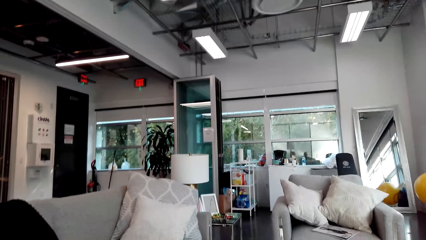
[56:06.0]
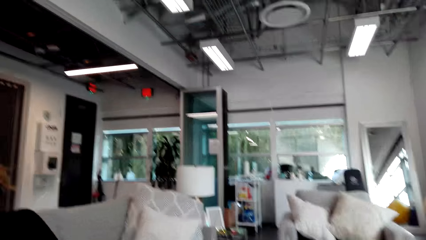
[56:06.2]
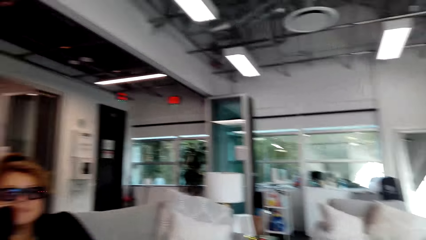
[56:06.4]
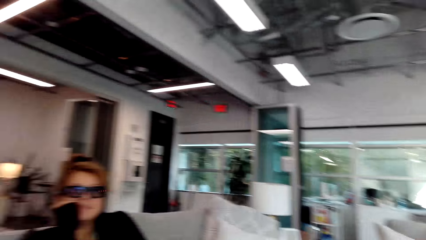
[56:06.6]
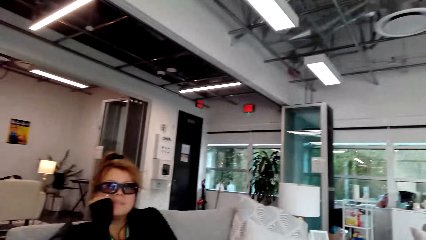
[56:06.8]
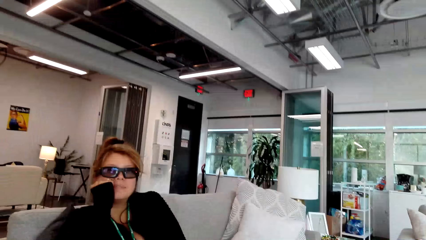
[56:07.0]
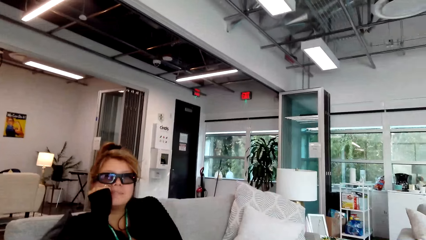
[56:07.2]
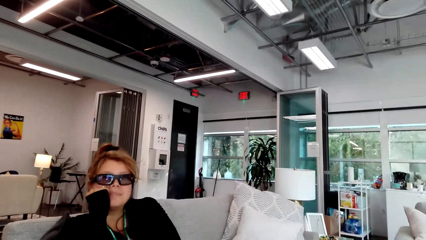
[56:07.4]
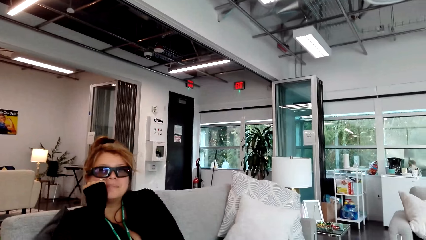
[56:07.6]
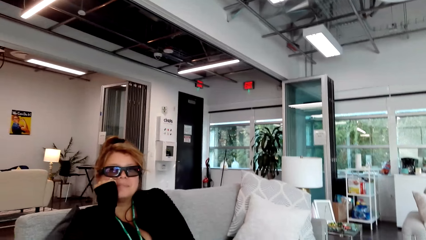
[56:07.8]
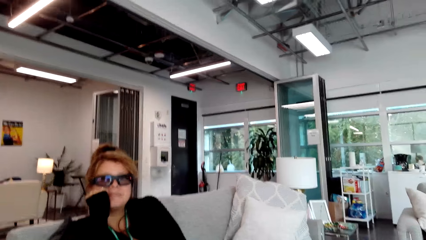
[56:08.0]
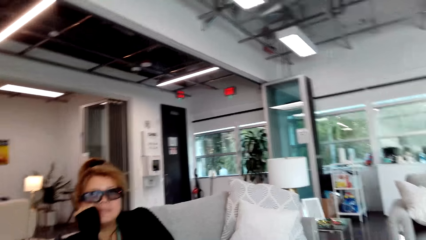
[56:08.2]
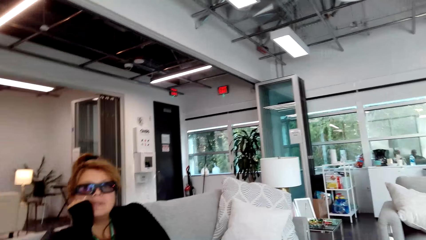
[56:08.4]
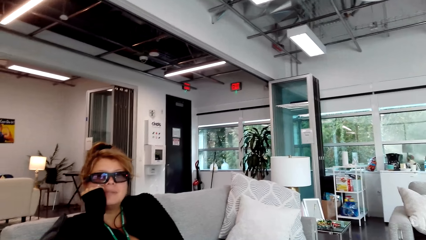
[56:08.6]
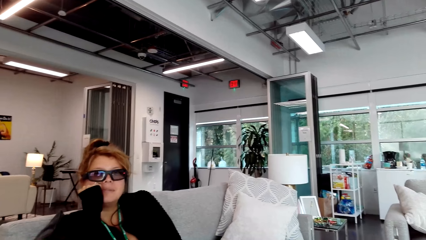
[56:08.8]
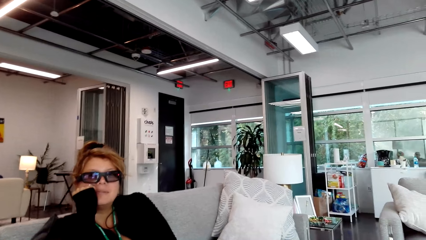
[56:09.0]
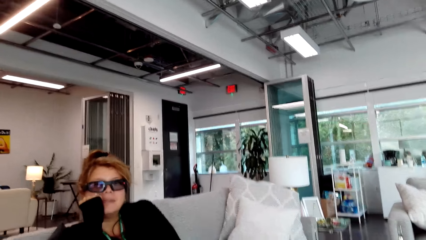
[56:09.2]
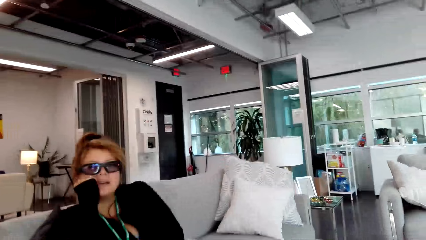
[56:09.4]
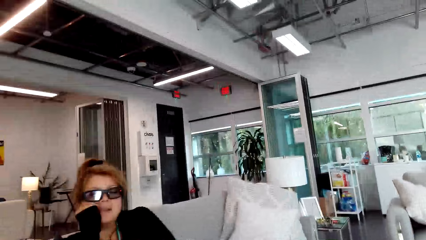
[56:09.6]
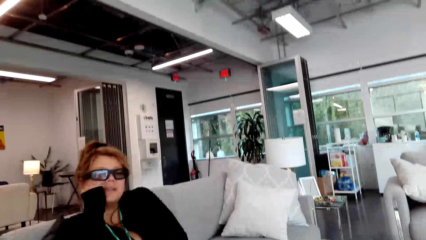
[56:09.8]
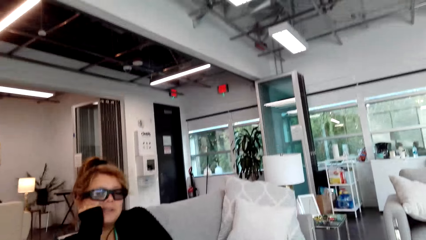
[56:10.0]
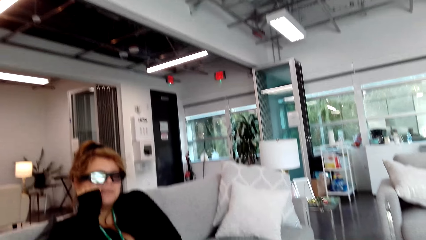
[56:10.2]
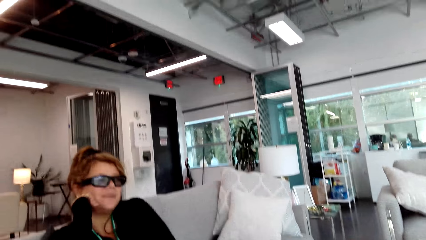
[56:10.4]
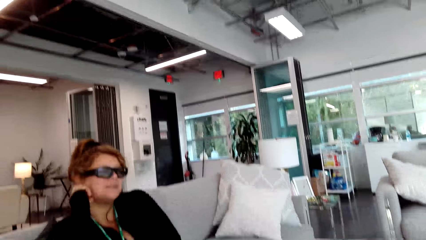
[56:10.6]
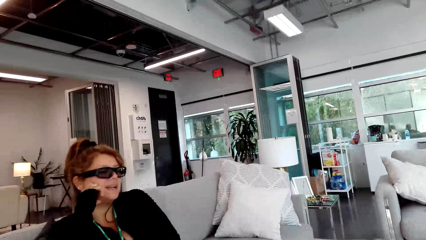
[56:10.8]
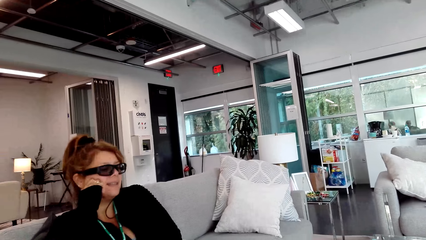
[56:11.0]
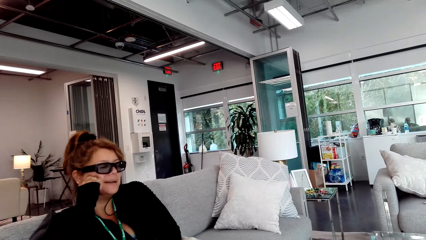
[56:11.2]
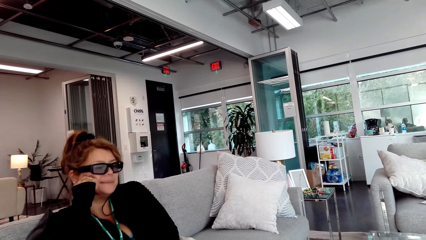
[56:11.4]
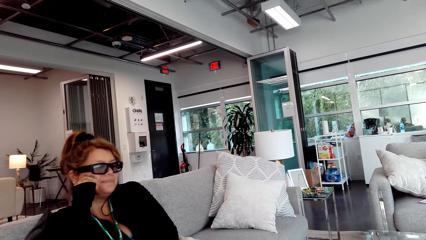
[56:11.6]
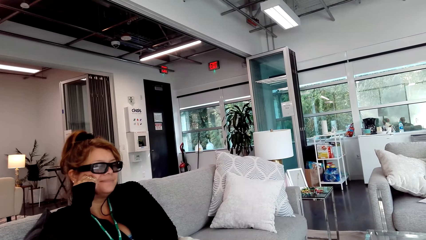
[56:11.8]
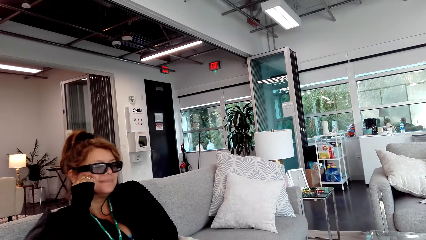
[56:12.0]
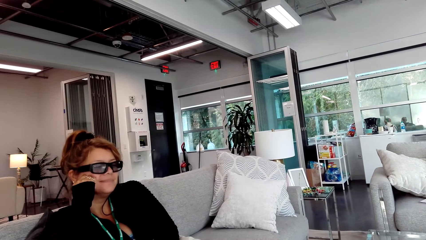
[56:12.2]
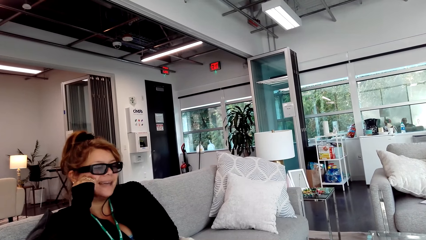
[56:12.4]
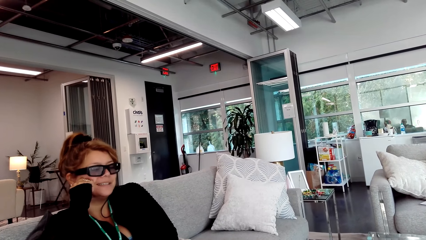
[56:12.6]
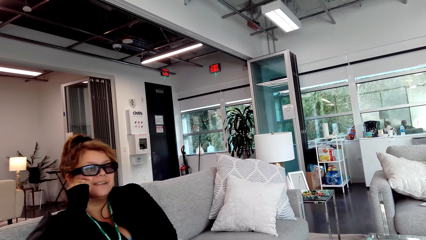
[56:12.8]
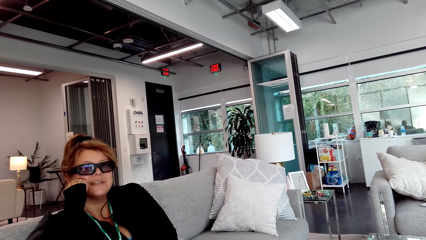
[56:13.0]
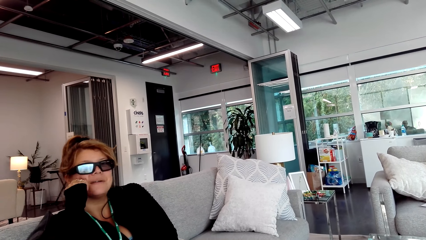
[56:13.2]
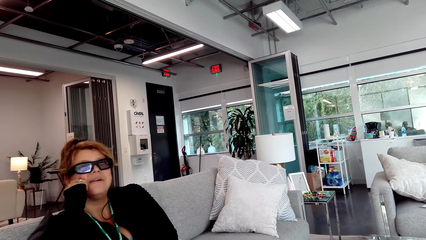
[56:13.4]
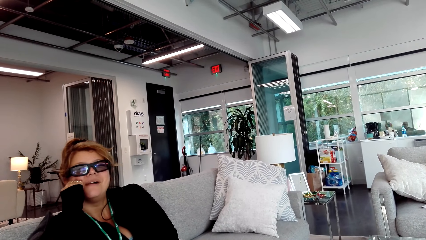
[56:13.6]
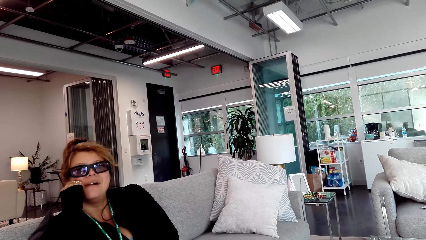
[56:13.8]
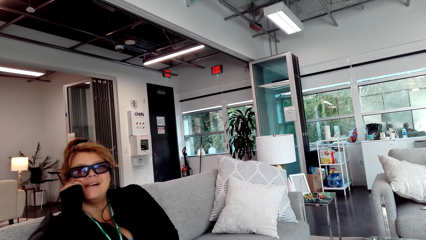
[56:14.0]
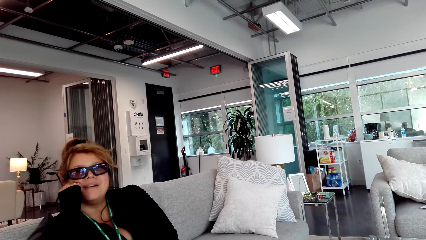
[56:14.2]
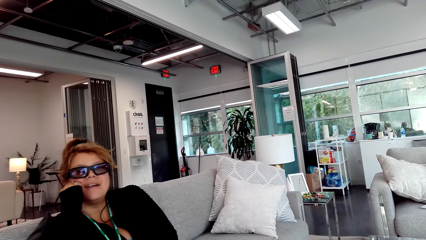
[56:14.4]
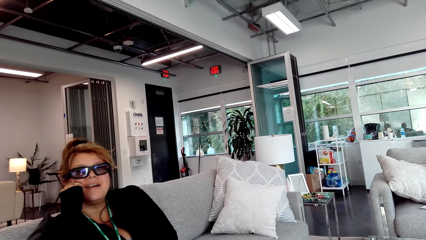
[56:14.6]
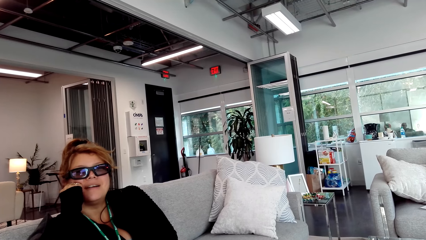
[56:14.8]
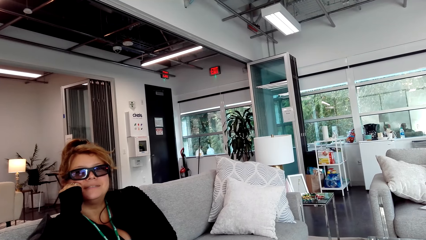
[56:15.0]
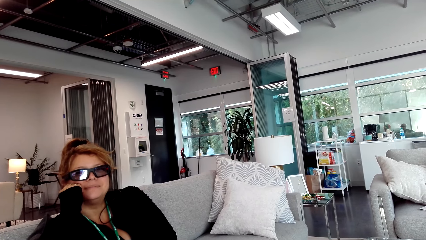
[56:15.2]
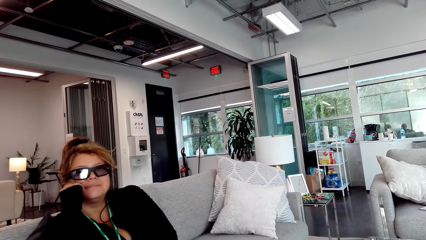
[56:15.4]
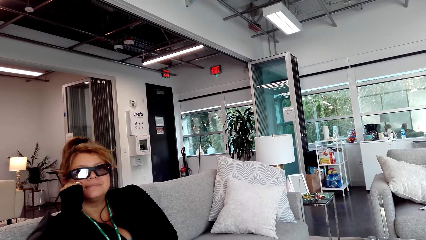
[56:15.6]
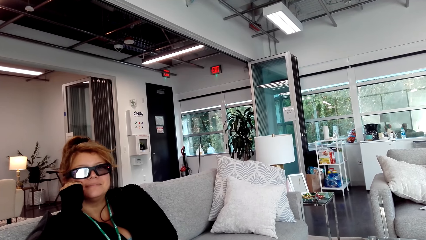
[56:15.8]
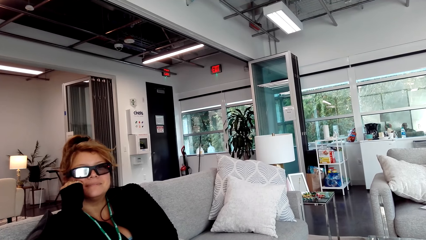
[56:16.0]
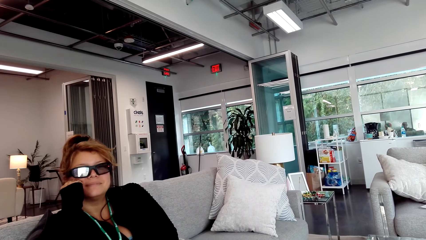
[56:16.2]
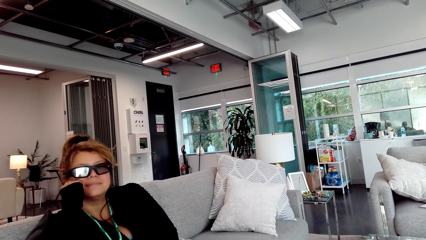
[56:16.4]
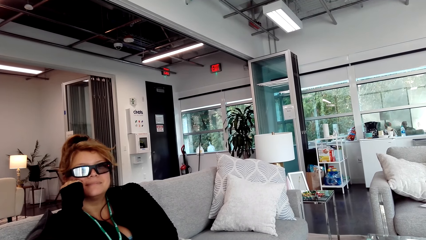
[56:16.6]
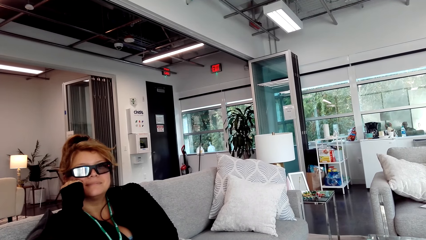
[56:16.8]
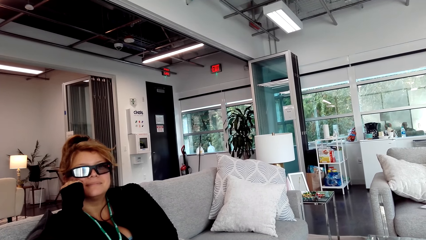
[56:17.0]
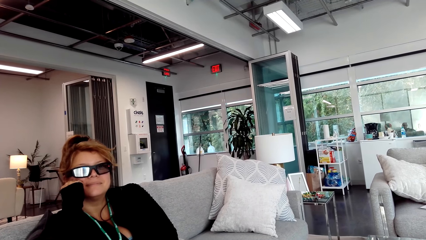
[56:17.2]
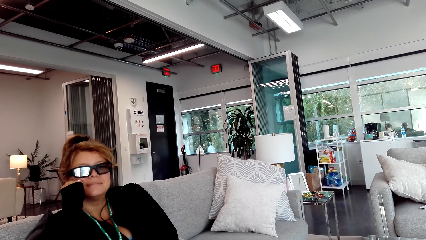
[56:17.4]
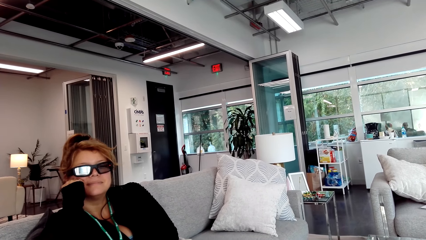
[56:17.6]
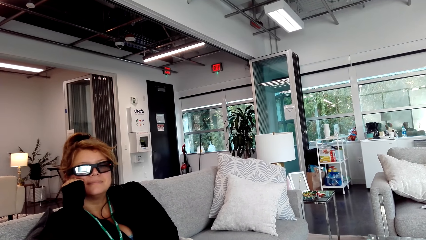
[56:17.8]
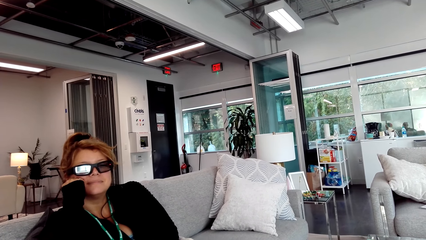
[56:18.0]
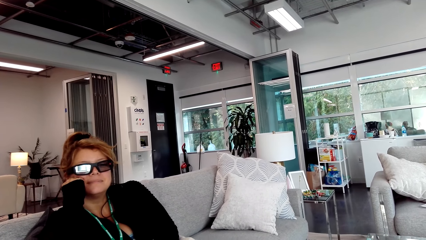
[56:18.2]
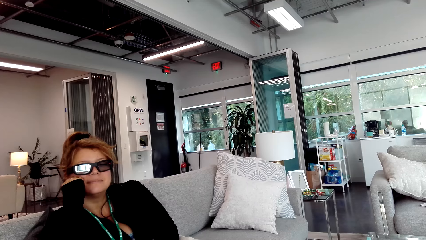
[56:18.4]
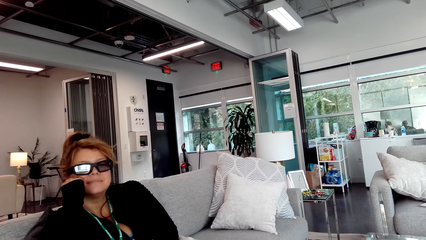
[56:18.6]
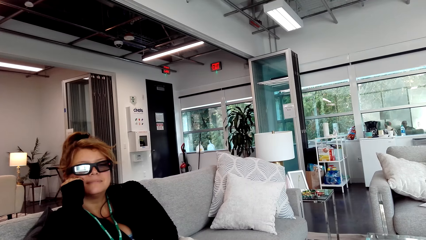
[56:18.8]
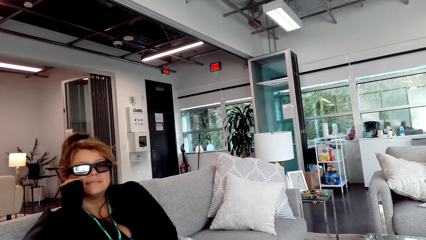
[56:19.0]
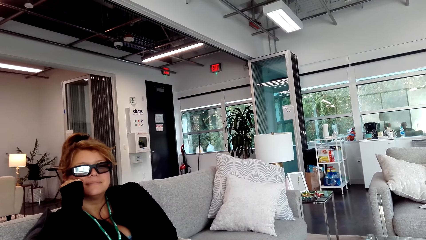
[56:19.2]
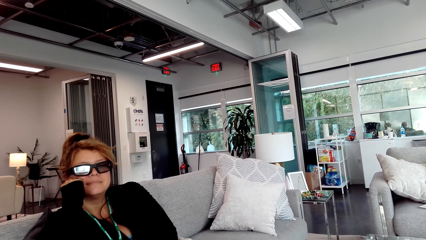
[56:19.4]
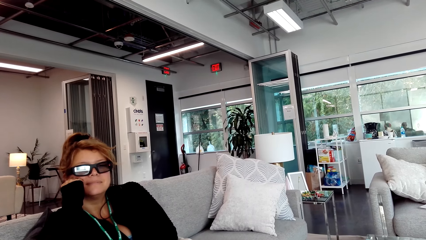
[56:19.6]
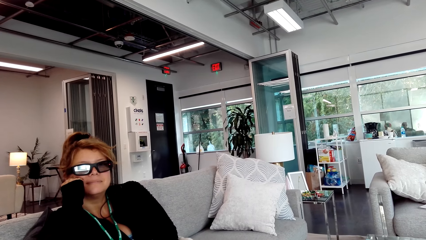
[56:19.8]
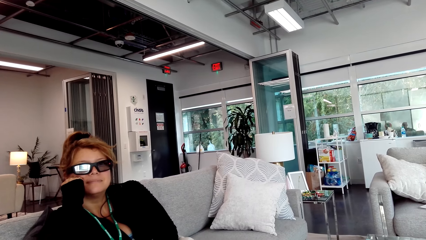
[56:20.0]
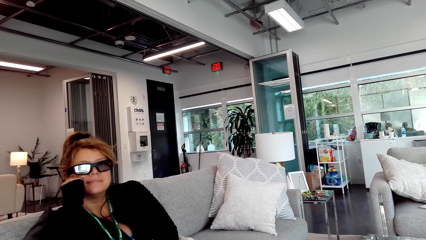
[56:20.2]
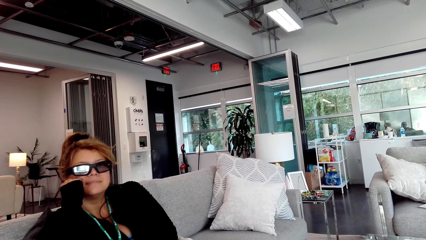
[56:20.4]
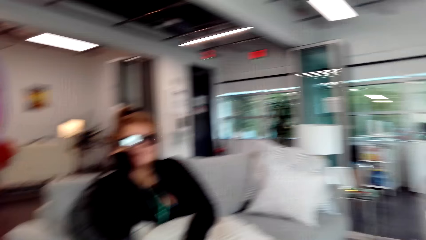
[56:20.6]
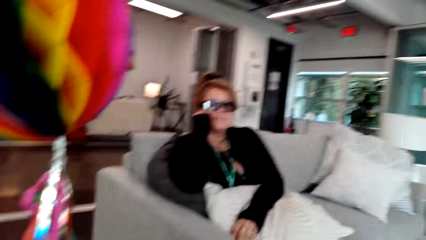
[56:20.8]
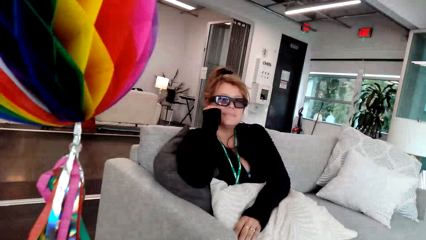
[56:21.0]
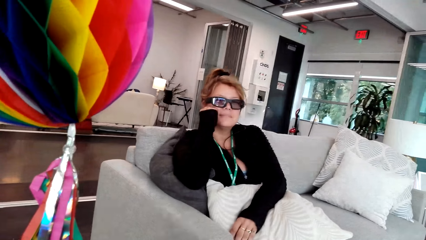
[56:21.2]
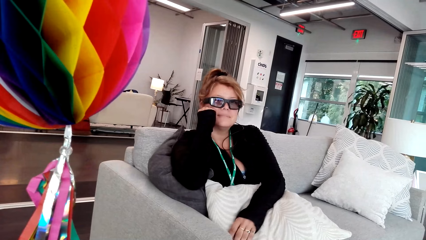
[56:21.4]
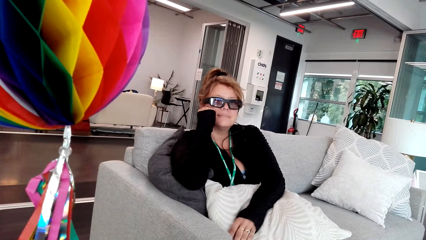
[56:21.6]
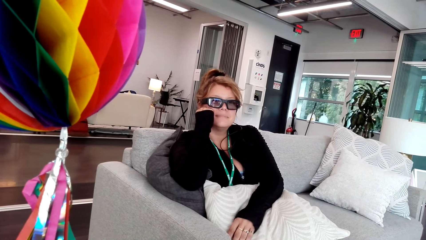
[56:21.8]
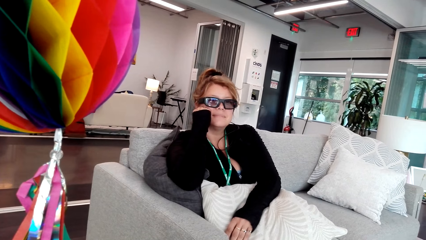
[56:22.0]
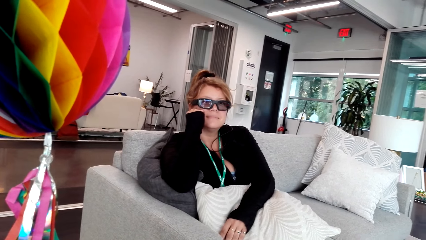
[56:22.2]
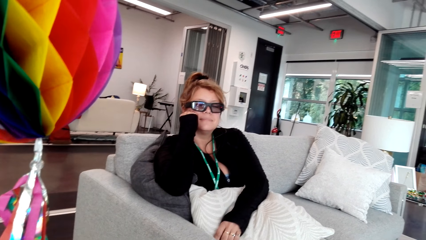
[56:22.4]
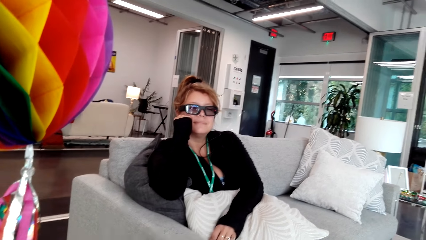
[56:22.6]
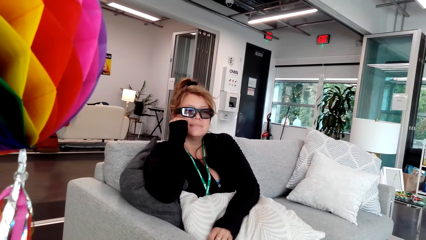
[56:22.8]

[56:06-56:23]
The camera wearer looks at a lady and talks to the lady.
